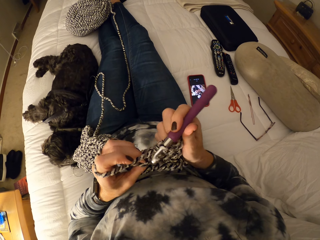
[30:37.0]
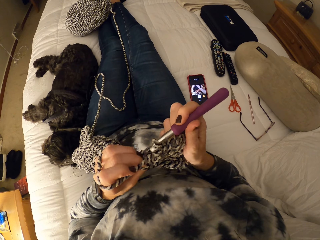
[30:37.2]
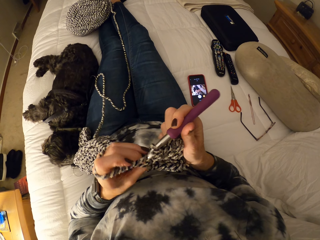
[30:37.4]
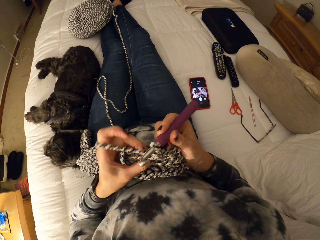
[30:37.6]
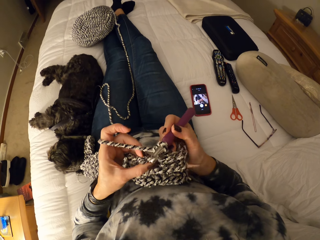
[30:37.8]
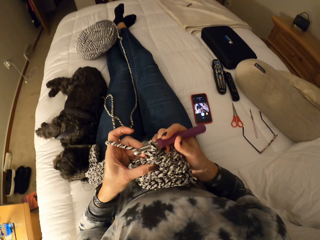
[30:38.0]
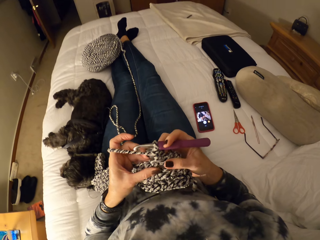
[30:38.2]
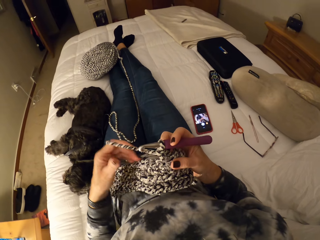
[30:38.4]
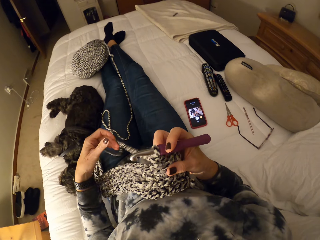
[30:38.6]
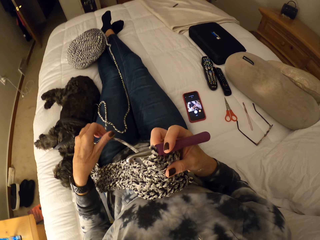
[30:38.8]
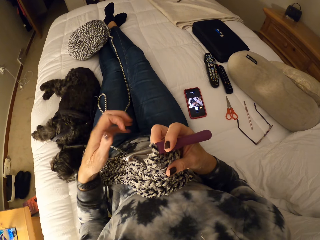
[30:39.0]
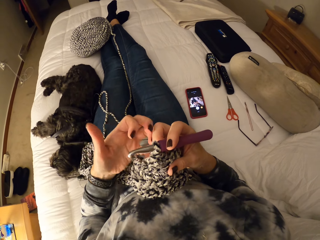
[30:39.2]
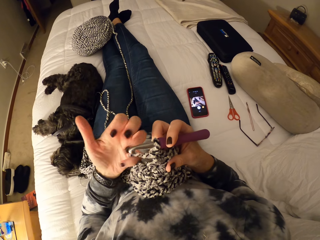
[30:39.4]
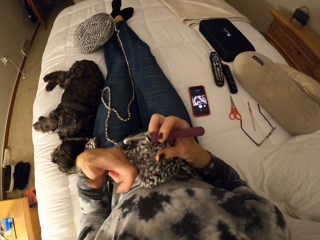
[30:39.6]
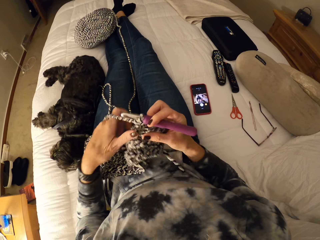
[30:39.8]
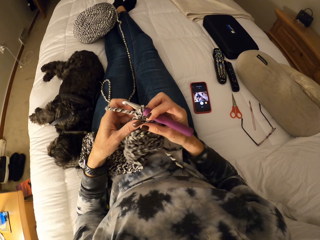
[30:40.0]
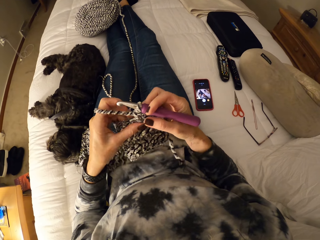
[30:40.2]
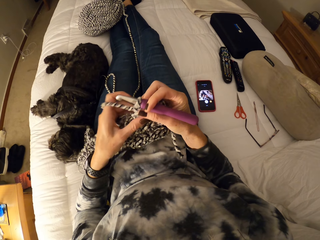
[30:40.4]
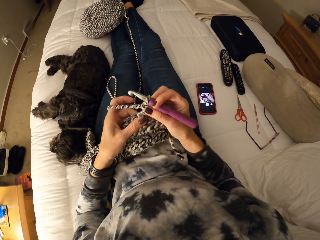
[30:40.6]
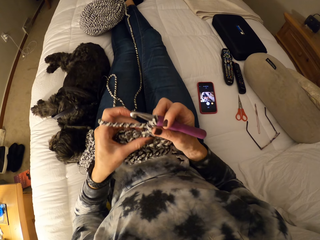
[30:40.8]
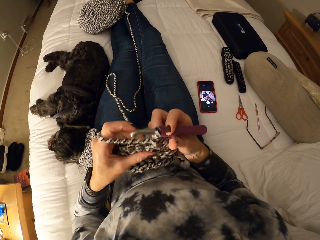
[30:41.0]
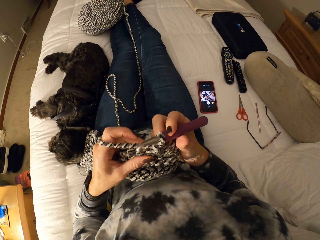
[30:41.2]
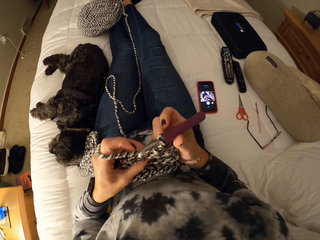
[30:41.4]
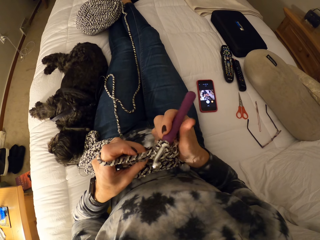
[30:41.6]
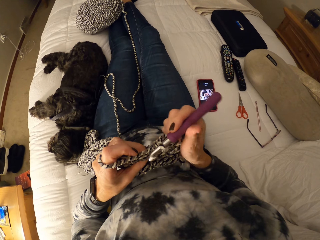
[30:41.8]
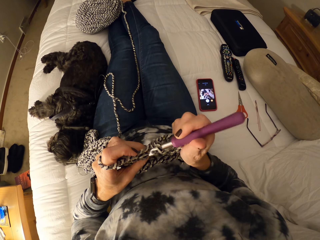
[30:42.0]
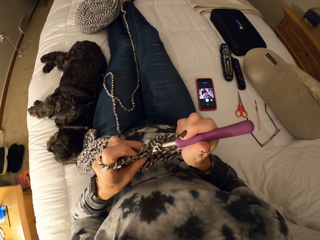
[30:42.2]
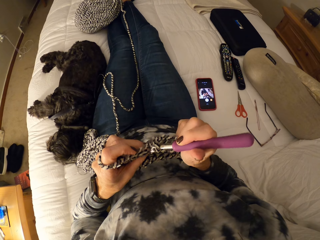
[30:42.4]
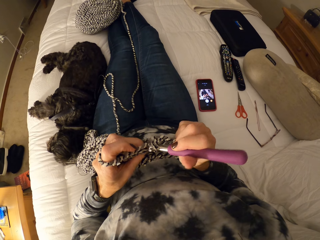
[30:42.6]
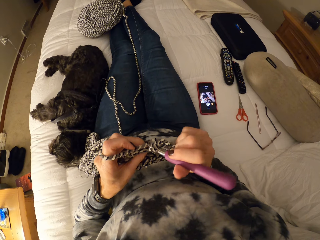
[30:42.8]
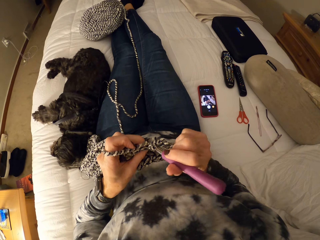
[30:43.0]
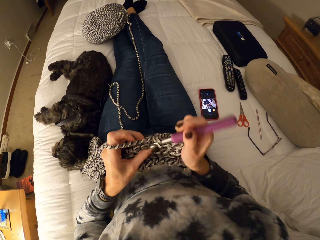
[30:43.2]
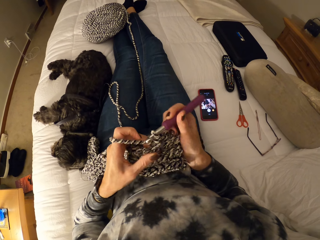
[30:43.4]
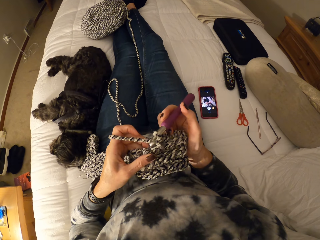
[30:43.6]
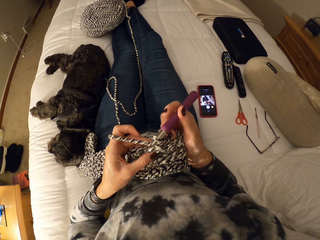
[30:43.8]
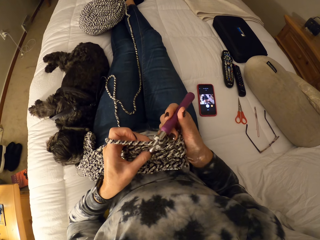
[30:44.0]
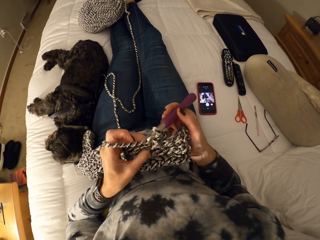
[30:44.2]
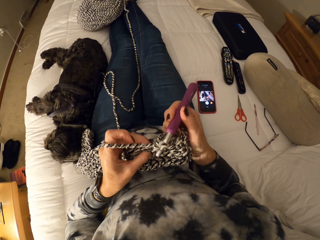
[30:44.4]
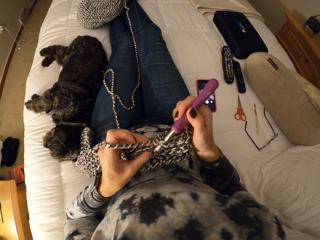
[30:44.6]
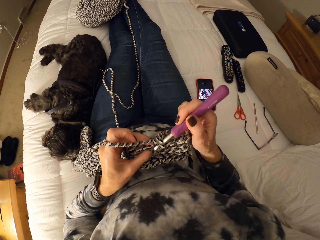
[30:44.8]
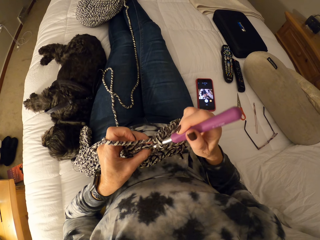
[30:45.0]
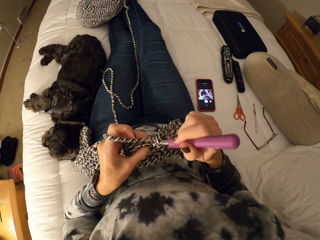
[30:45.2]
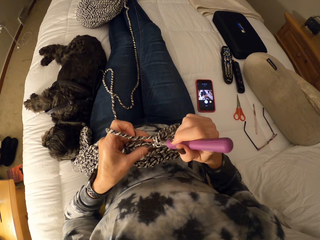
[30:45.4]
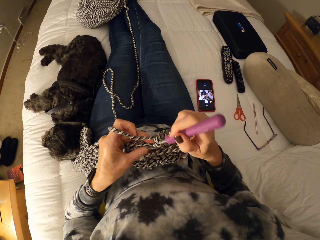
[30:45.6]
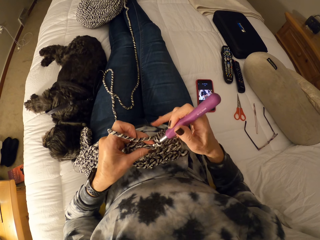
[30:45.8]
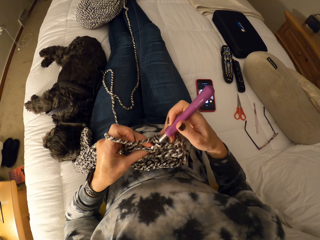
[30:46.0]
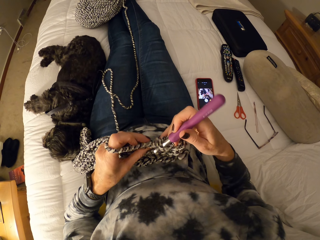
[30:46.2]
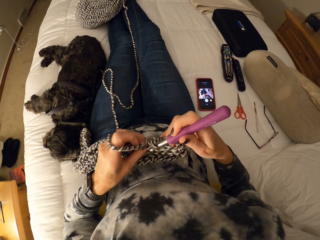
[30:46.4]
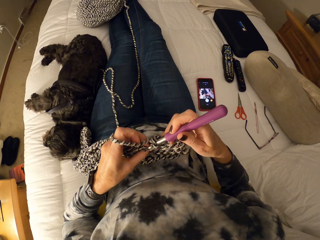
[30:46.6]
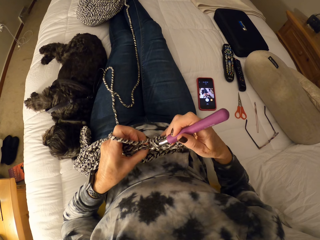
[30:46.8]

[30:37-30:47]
The camera wearer unwinds the yarn from her left fingers. She winds the yarn on her left fingers. She crochets a piece of scarf.

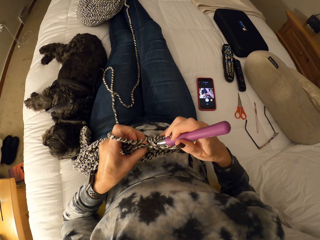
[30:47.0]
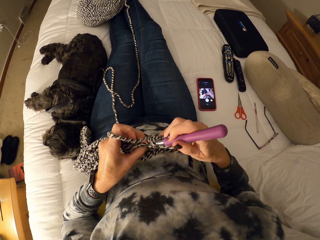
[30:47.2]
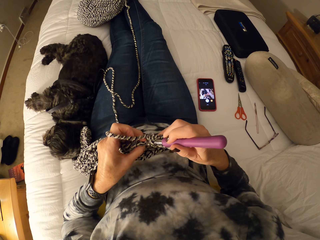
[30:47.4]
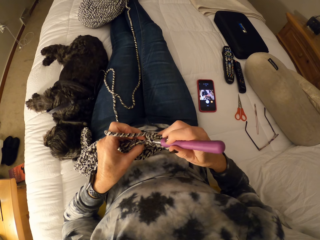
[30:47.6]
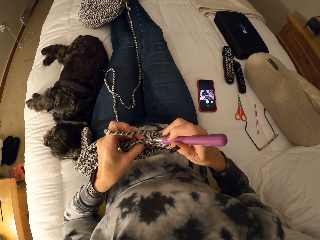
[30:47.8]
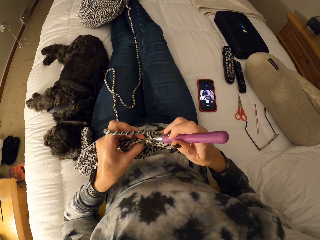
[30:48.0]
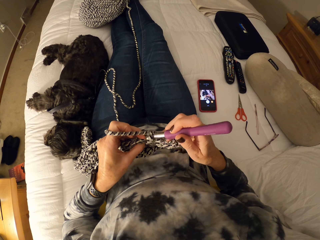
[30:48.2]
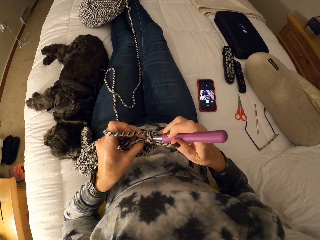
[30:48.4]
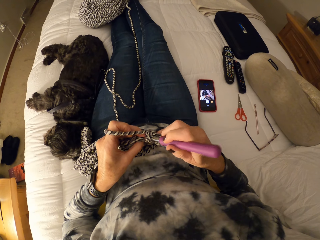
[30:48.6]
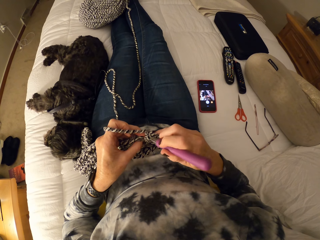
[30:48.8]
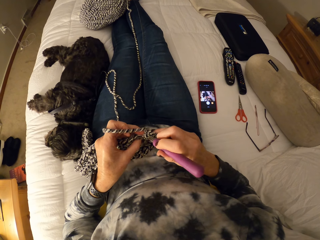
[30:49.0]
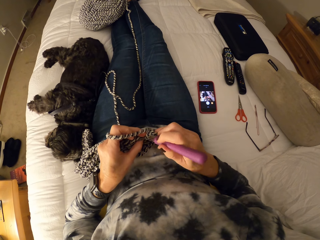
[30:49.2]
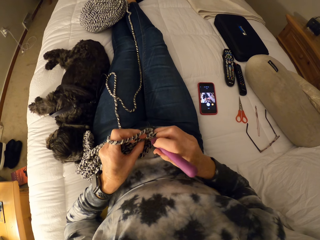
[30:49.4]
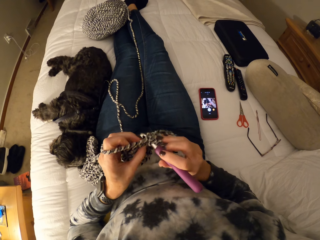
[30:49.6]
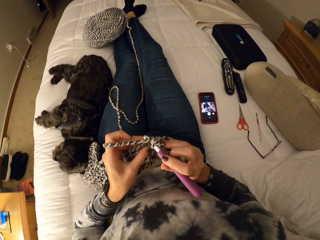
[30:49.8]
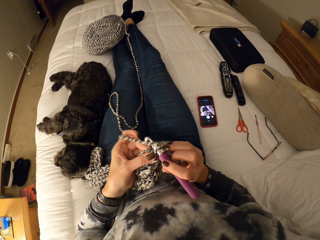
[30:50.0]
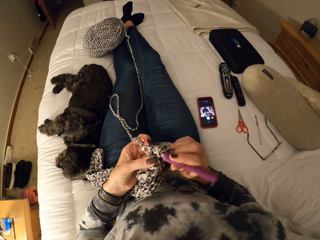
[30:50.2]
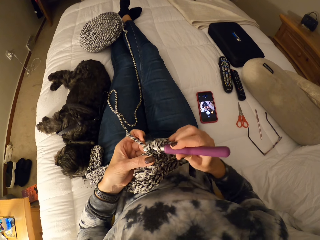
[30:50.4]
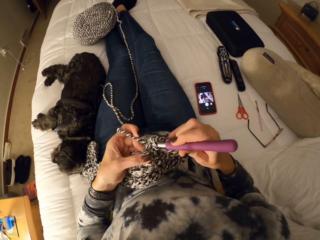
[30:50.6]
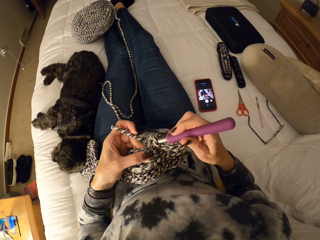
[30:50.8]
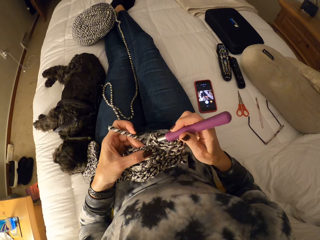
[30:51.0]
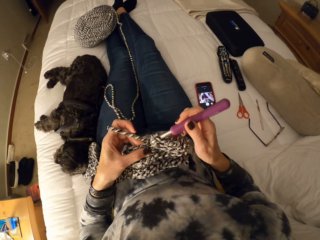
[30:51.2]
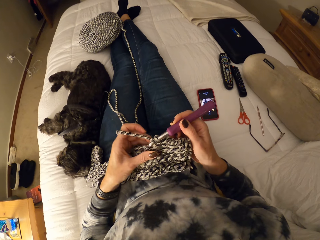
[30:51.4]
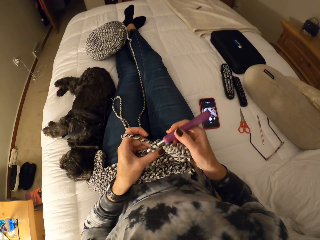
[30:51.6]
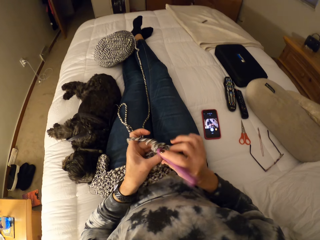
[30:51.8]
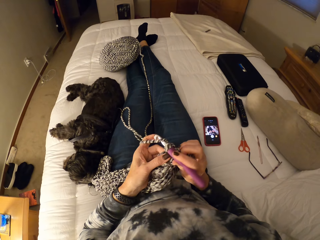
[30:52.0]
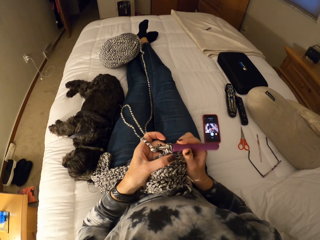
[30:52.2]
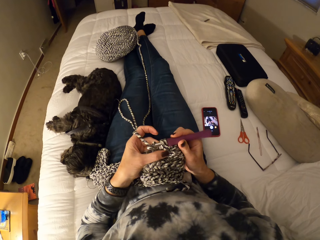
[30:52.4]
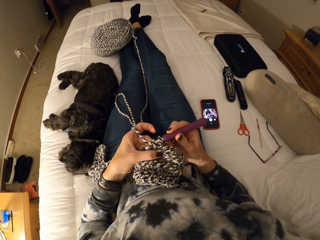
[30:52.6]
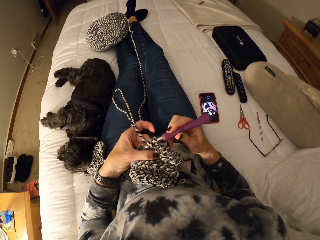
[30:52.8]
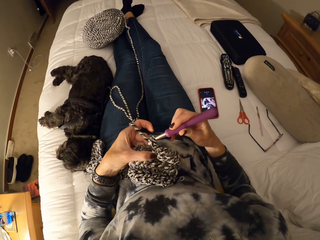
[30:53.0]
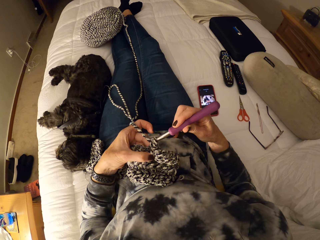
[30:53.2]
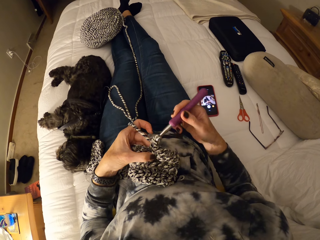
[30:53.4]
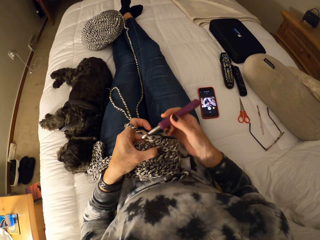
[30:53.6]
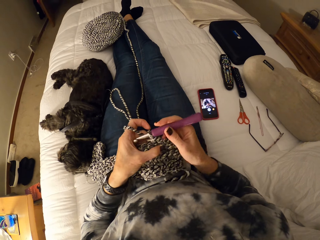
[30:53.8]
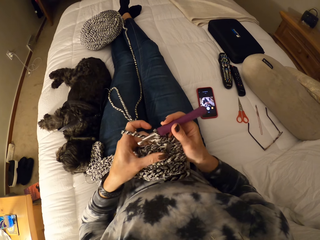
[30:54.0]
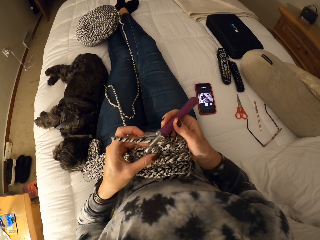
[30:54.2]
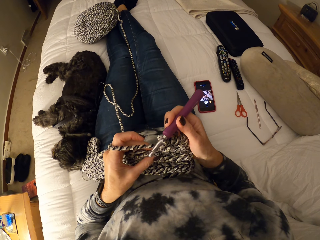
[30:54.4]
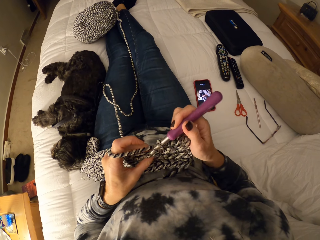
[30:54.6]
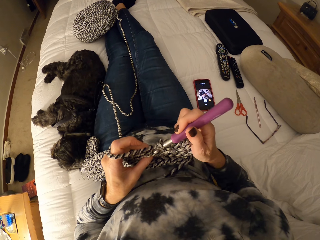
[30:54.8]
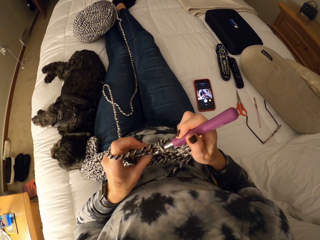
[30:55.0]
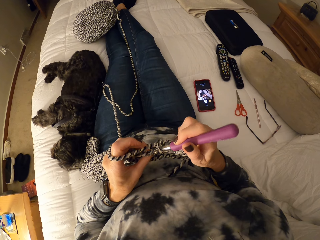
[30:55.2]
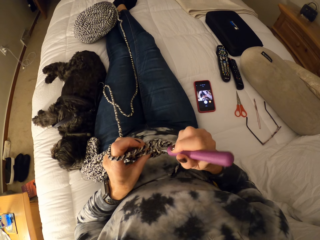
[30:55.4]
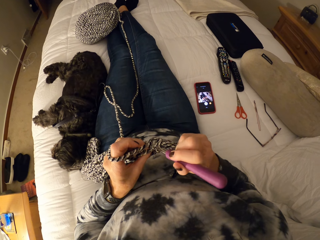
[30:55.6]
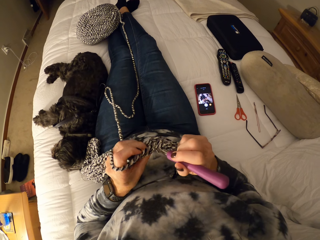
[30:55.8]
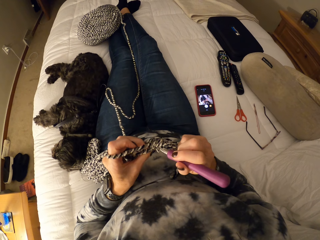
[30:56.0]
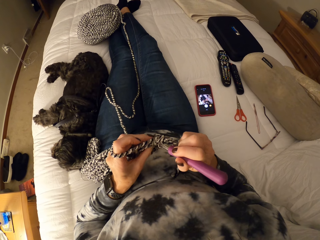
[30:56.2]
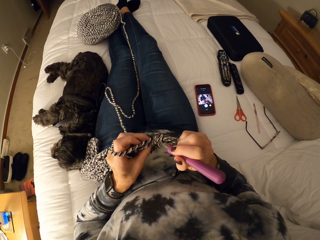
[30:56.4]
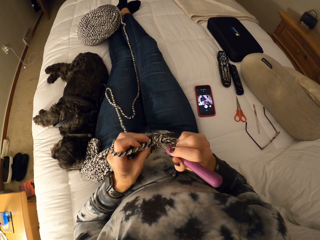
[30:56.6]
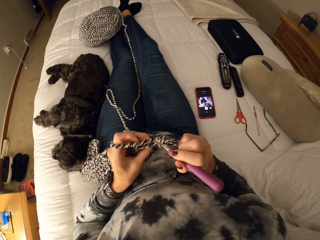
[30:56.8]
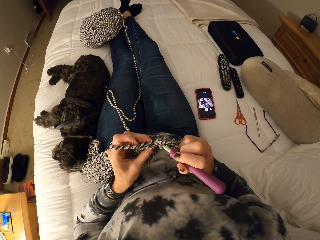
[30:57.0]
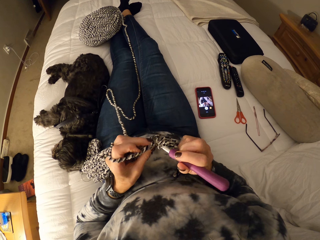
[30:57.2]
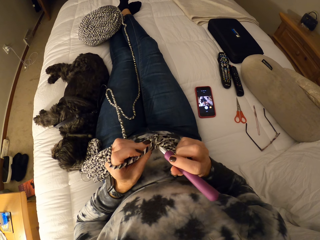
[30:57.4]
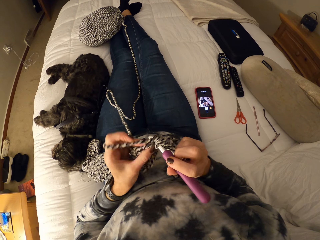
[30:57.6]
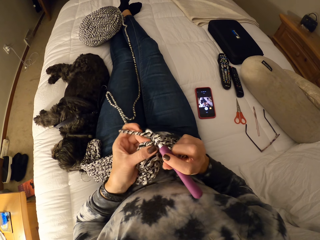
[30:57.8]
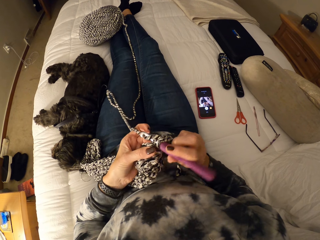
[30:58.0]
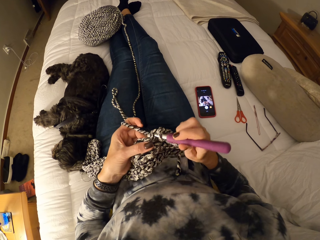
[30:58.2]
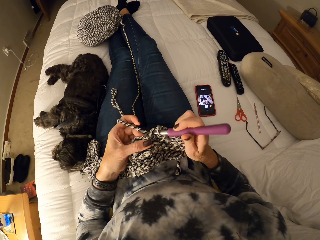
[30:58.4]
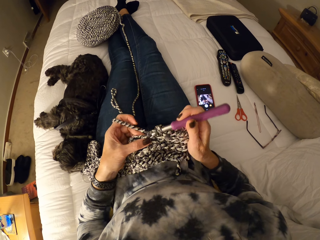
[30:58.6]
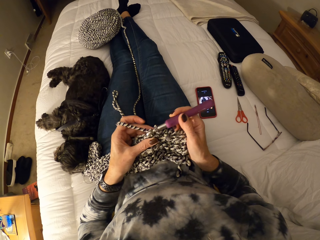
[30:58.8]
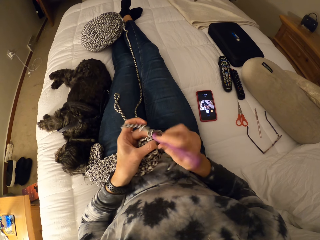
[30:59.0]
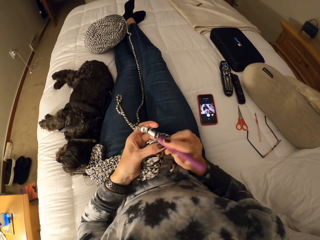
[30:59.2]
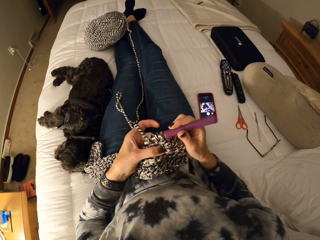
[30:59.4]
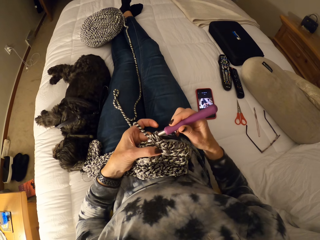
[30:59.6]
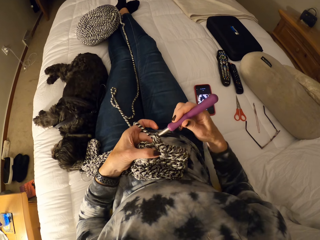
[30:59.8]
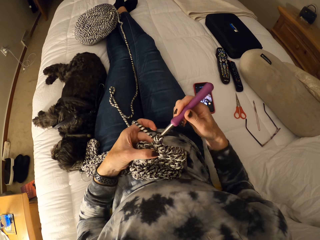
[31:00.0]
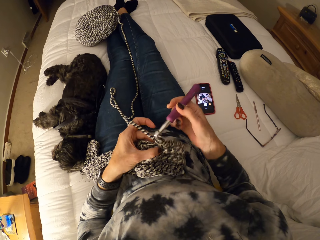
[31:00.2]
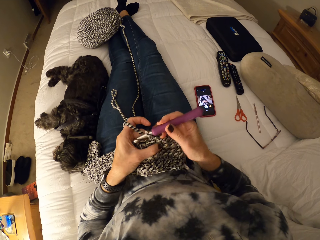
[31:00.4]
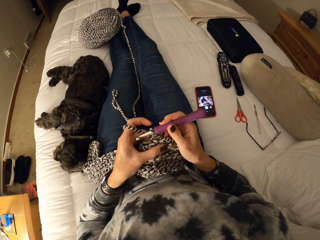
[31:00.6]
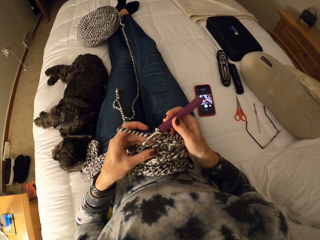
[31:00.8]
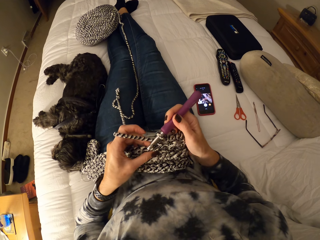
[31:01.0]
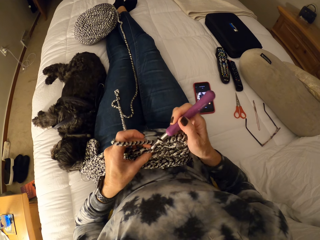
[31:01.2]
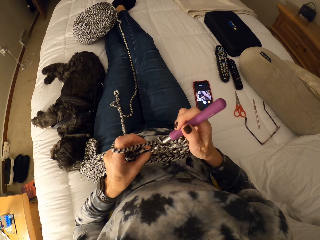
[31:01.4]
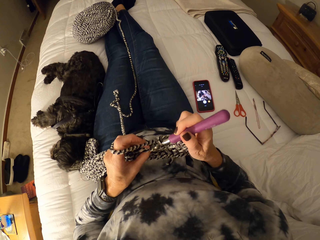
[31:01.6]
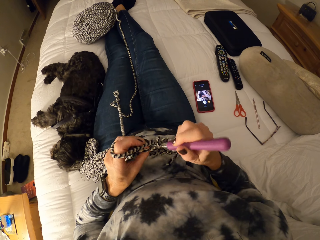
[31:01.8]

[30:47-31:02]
The camera wearer continues crocheting the yarn.
